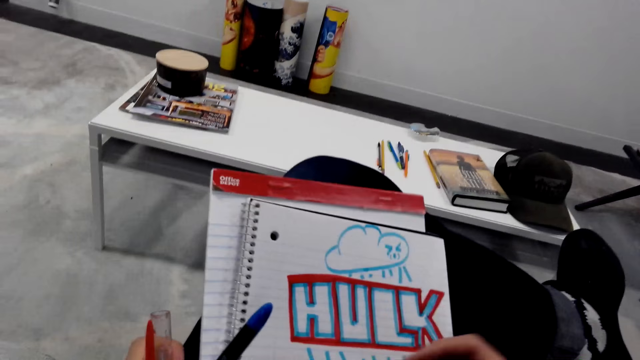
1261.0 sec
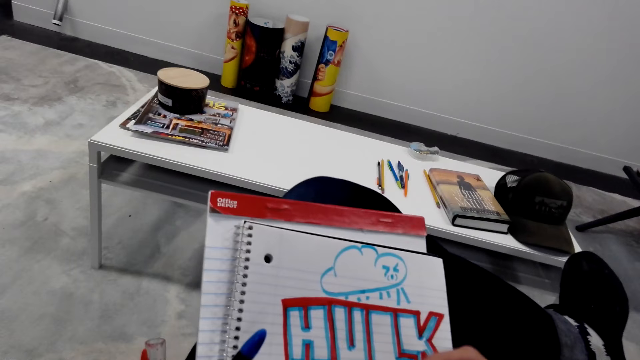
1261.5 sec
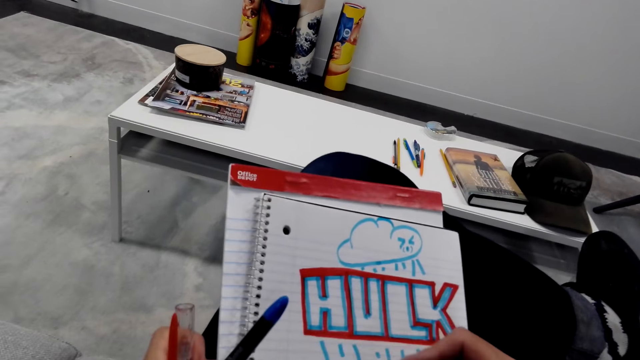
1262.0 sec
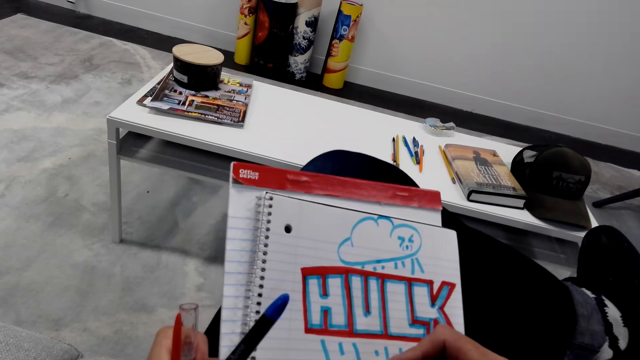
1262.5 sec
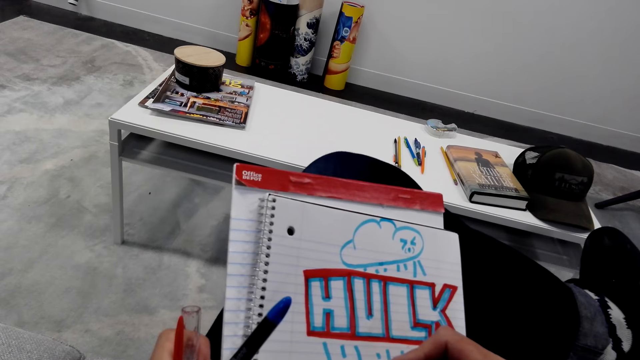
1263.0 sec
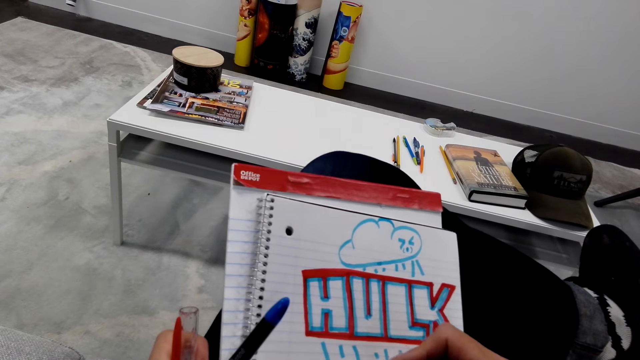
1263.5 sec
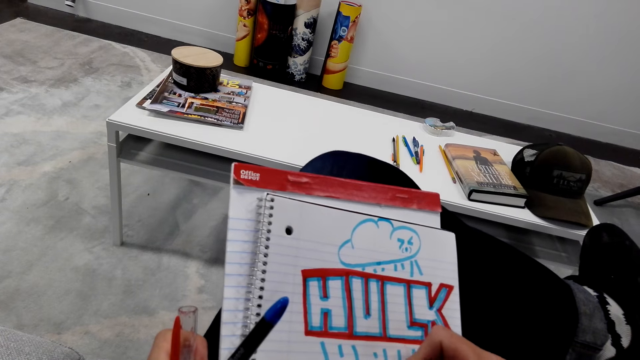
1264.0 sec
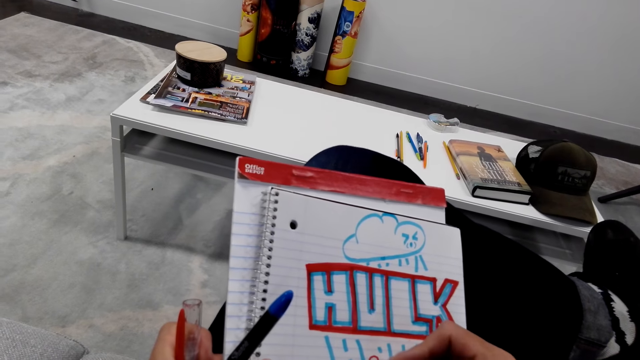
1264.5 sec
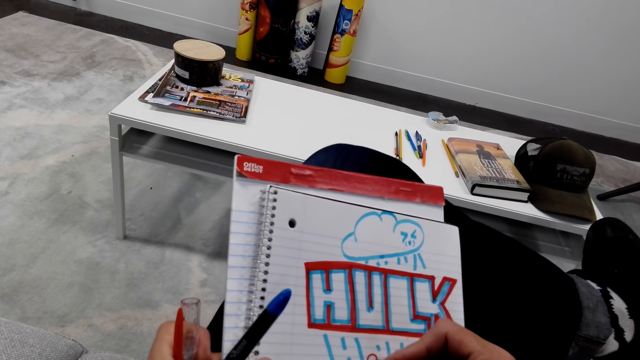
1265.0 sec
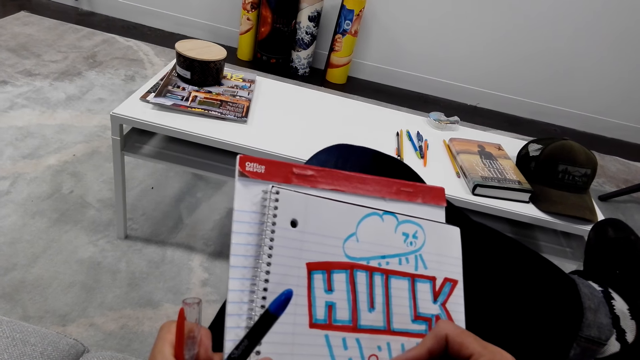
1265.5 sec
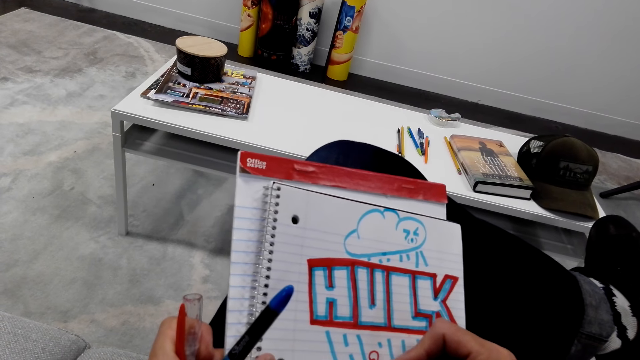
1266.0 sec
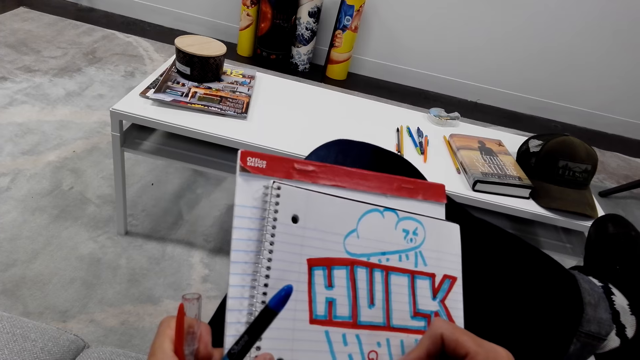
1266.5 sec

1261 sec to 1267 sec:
The camera wearer draws on a book.

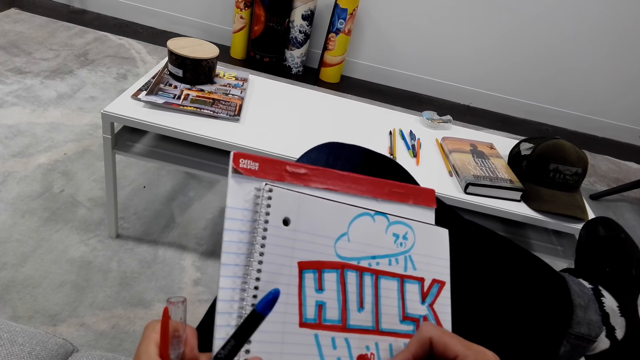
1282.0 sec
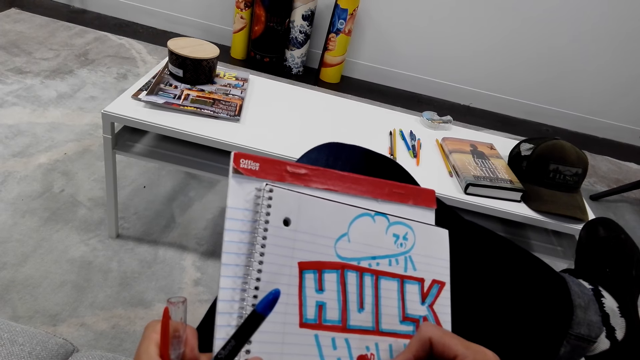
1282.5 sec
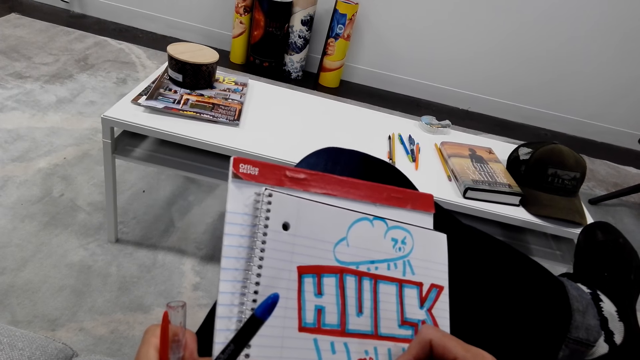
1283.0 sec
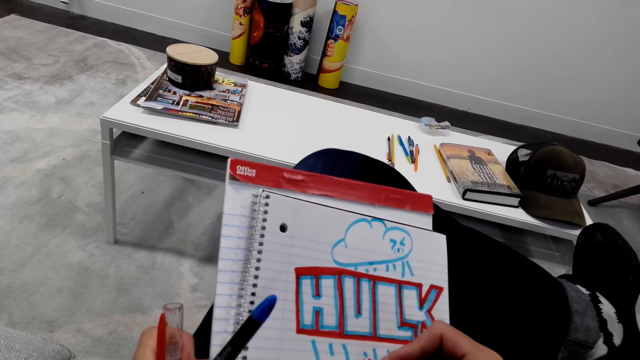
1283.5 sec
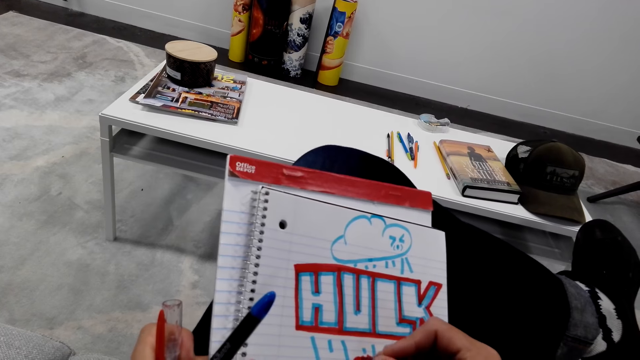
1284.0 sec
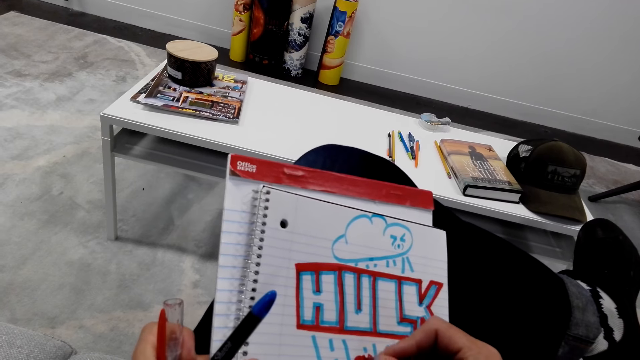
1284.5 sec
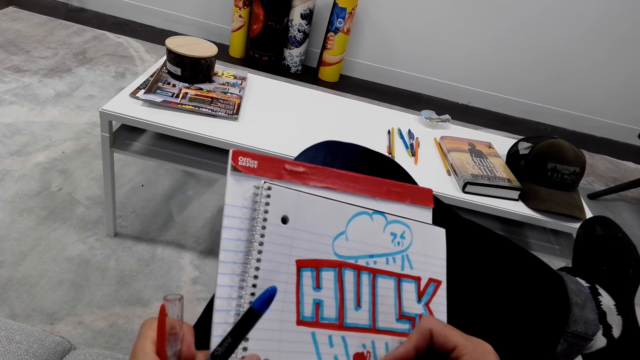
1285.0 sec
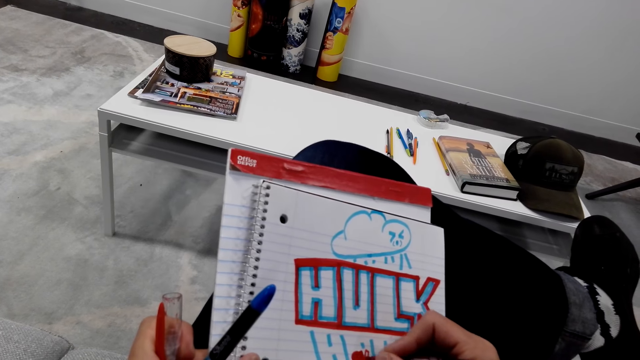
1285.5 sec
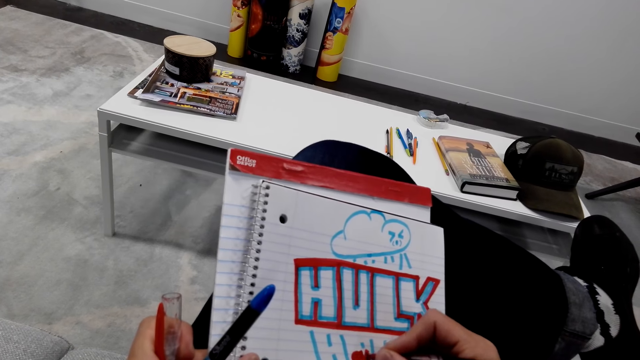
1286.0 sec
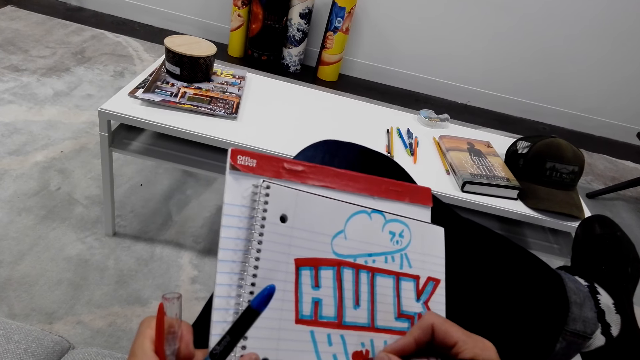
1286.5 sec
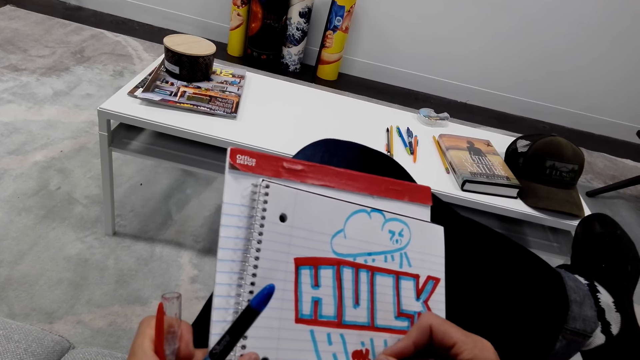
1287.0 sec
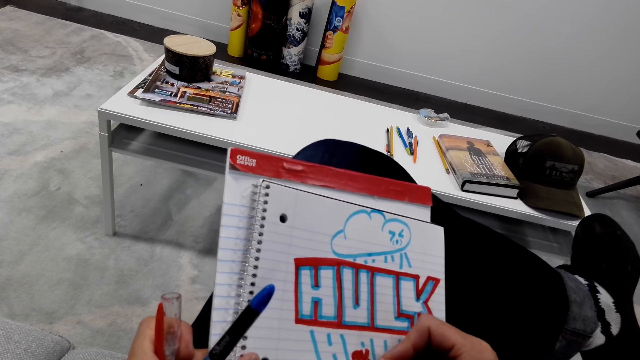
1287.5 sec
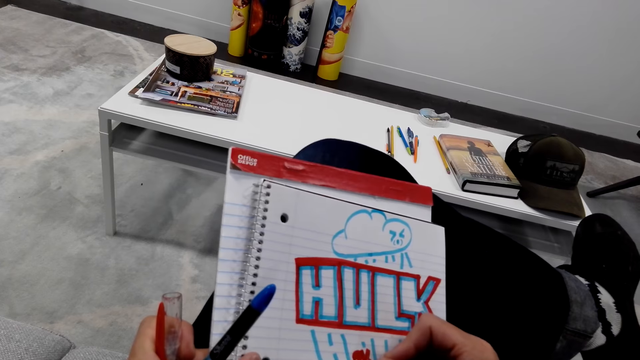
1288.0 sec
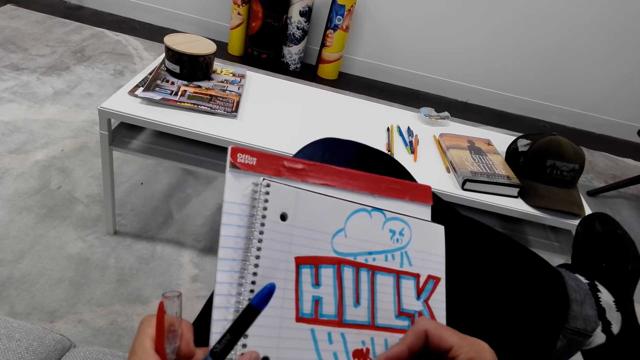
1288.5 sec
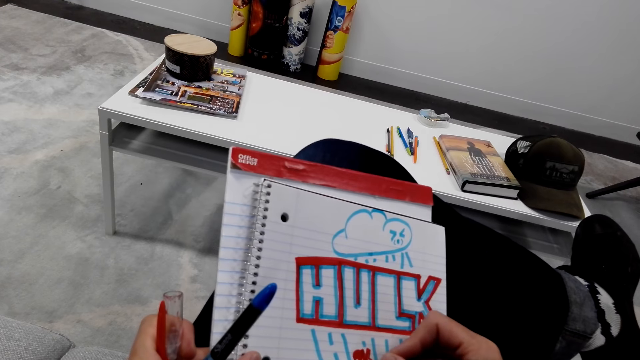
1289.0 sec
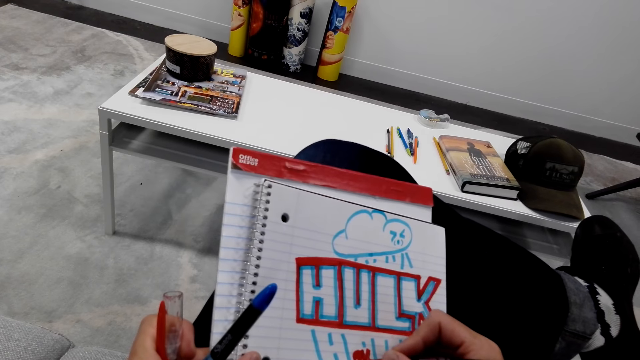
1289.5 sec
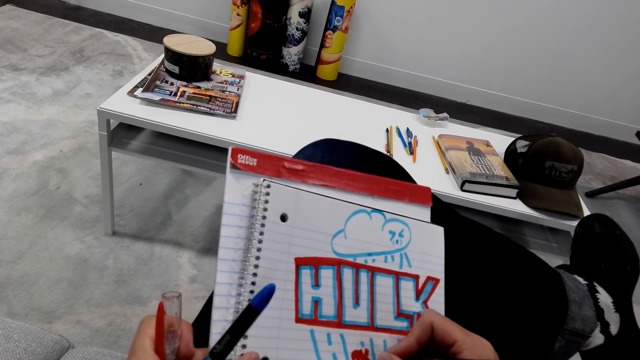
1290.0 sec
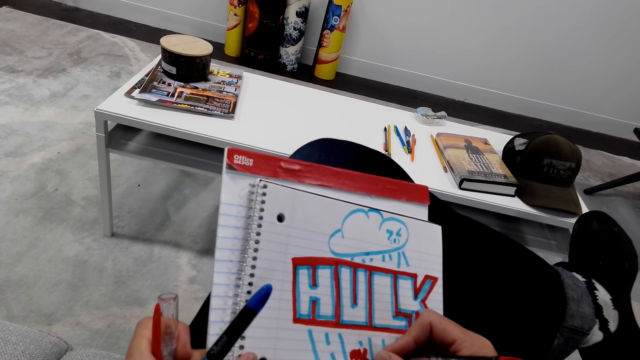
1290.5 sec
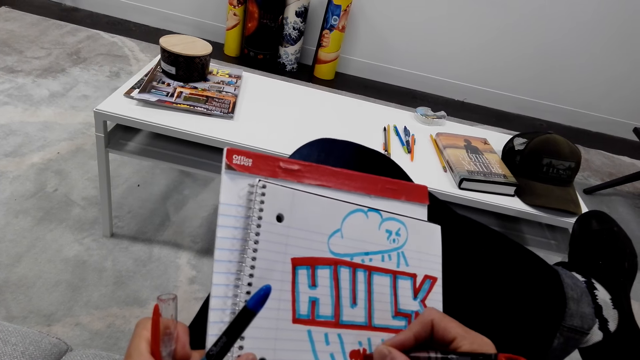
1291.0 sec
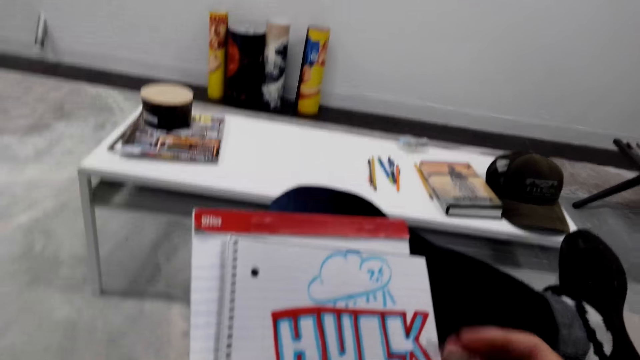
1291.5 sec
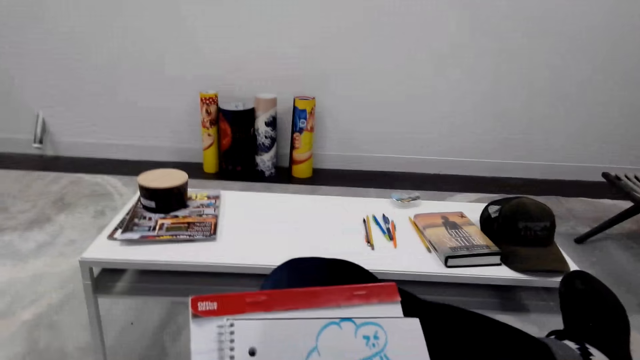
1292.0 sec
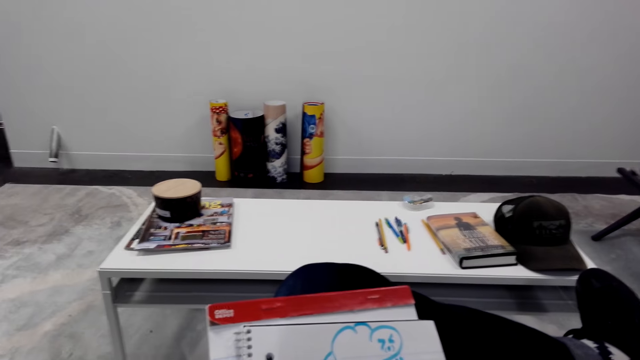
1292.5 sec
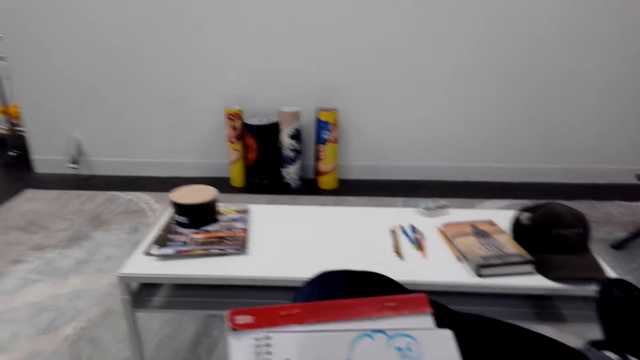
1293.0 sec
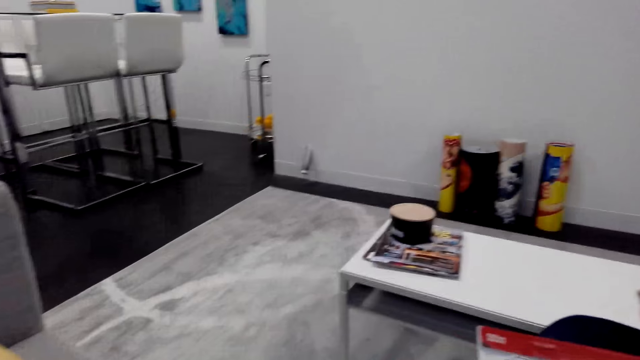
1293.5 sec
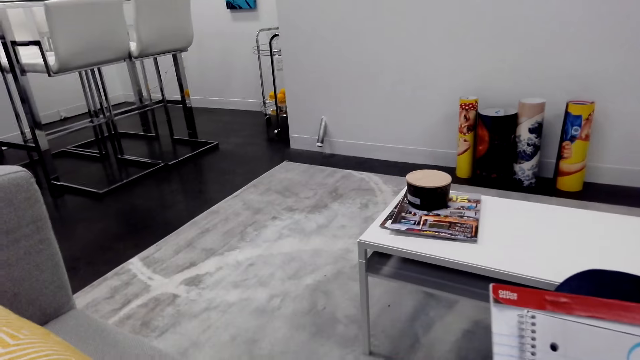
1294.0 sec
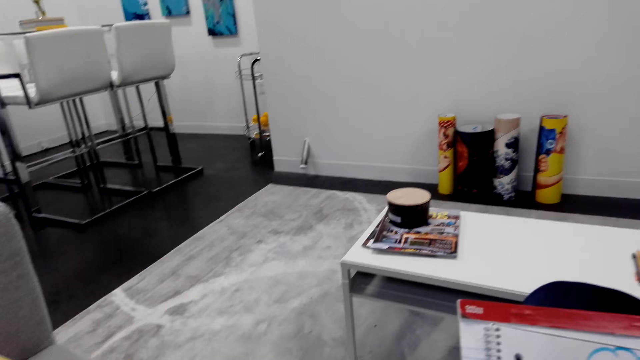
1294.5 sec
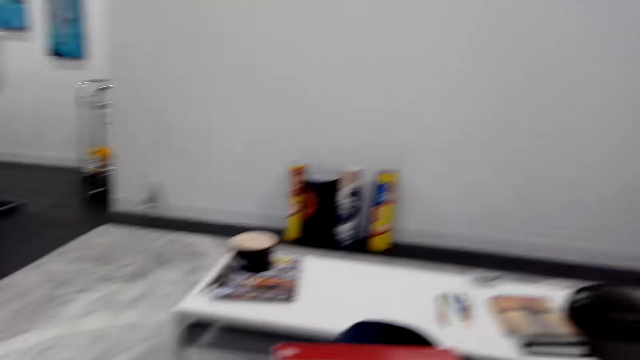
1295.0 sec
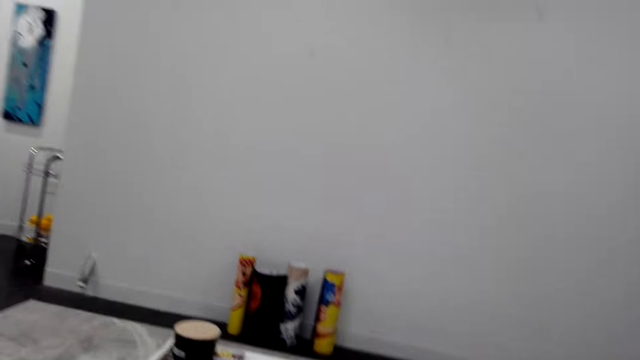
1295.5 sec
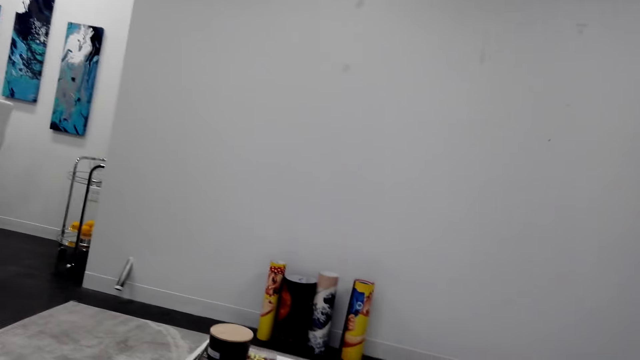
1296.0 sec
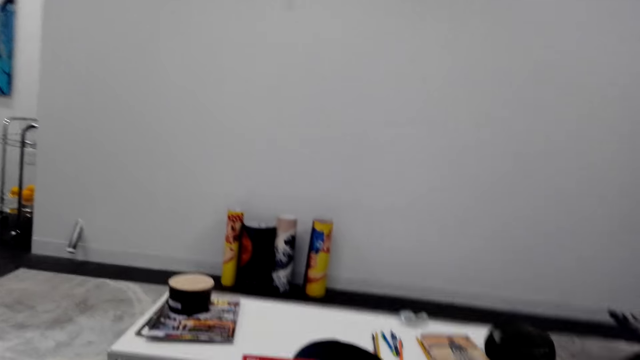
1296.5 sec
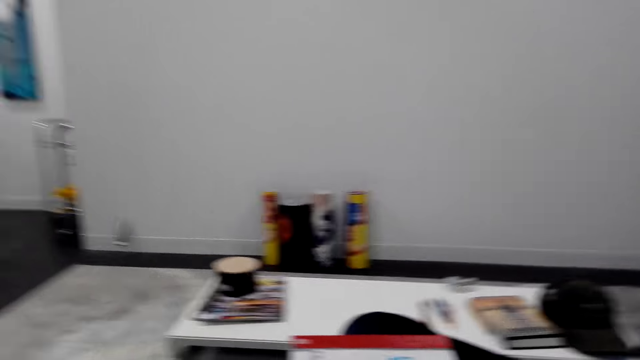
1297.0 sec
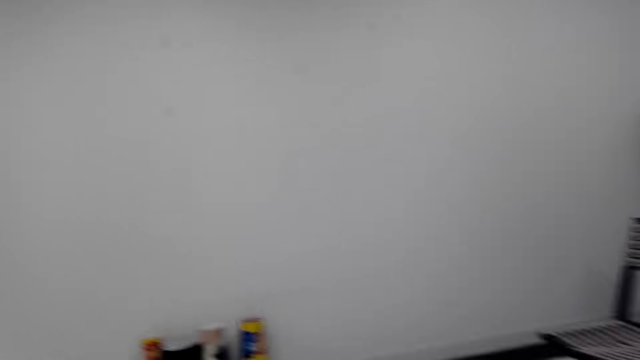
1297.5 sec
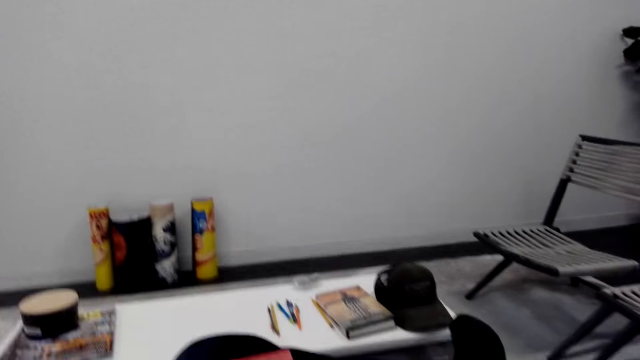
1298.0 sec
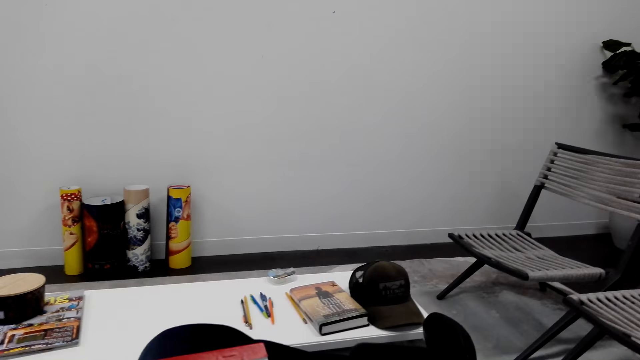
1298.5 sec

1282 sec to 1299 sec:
The camera wearer talks to a person. They draw on a book. They look around the apartment. They talk to the person.
